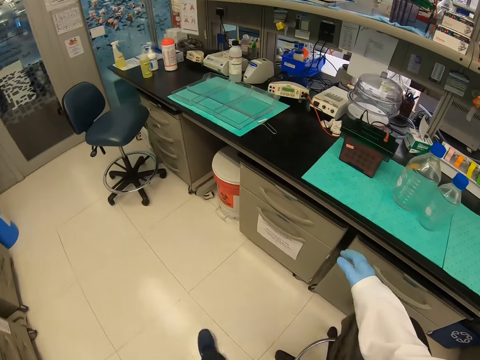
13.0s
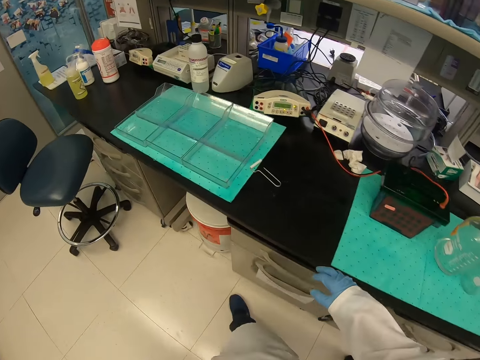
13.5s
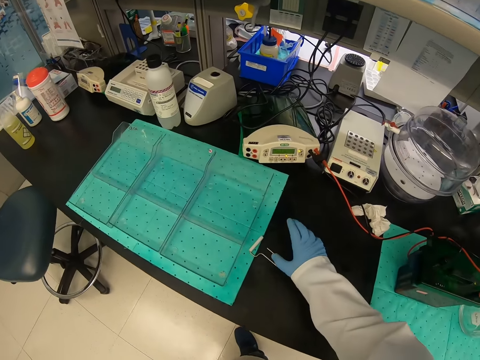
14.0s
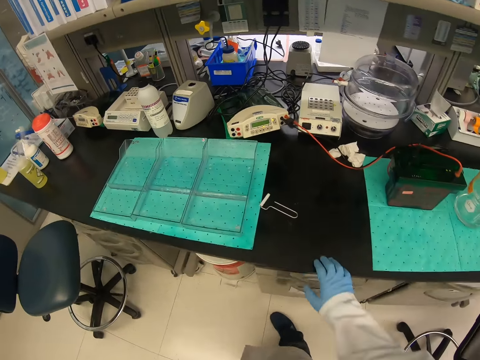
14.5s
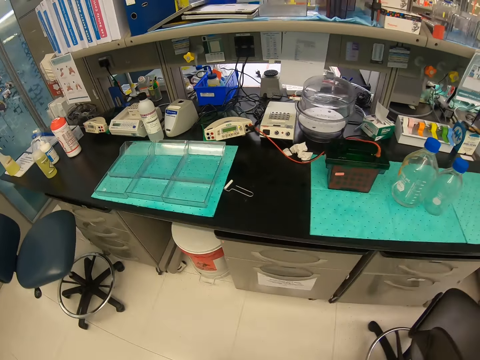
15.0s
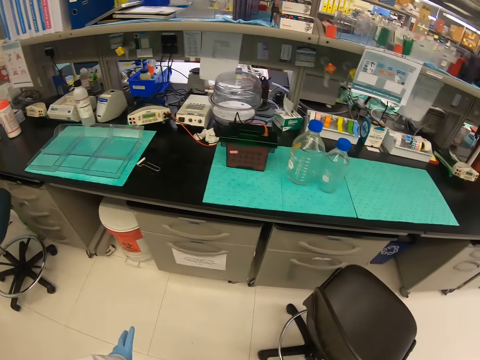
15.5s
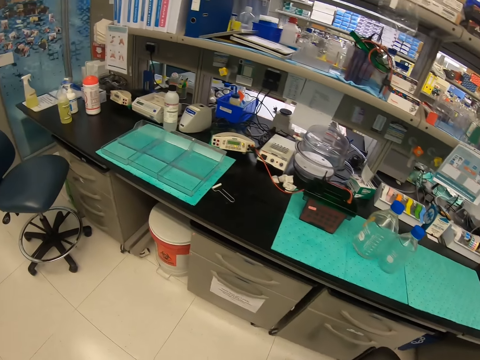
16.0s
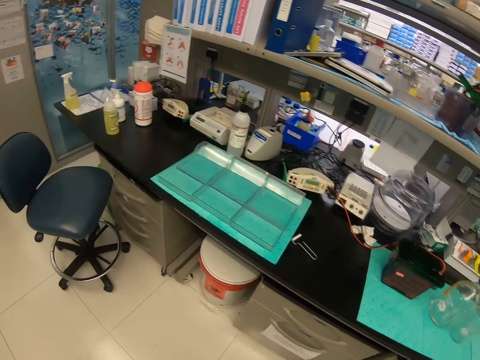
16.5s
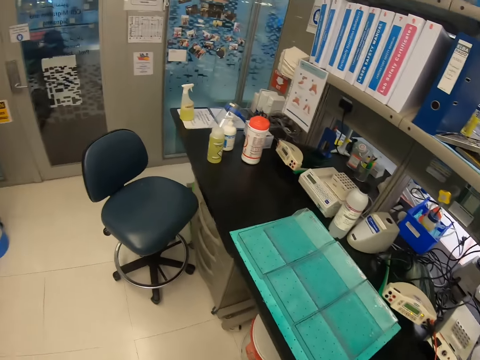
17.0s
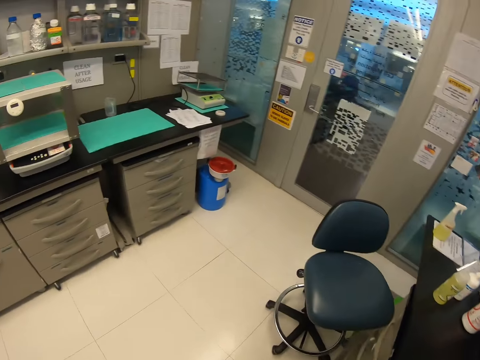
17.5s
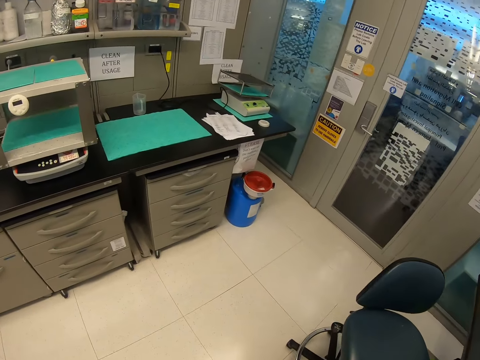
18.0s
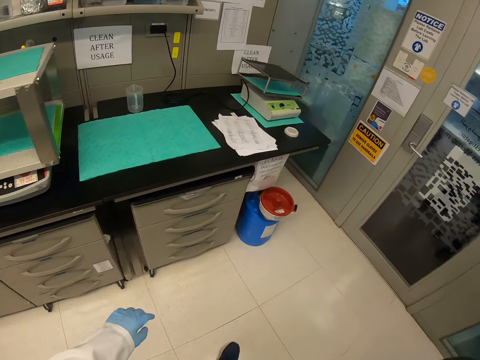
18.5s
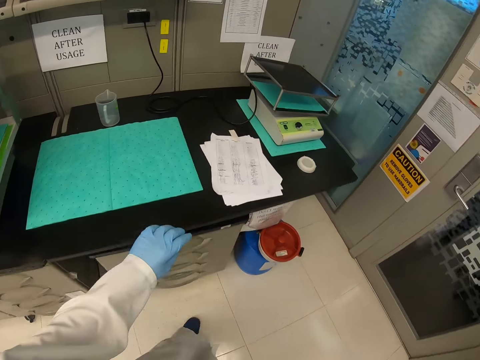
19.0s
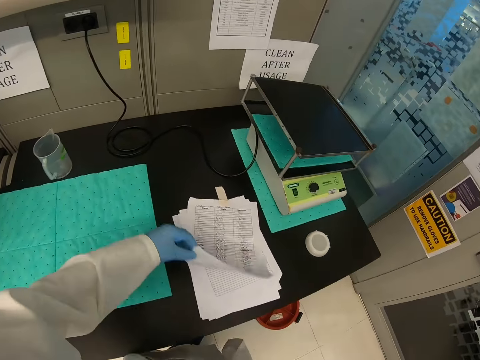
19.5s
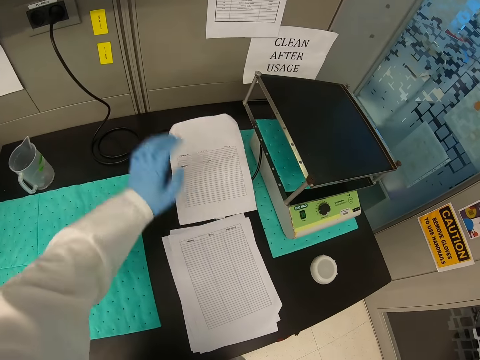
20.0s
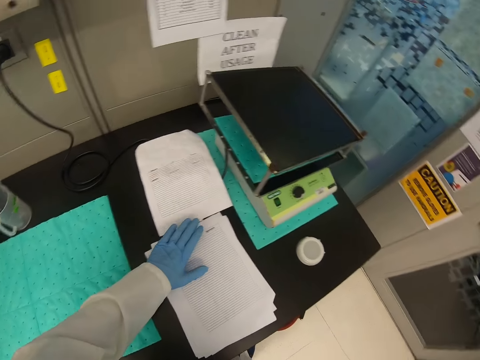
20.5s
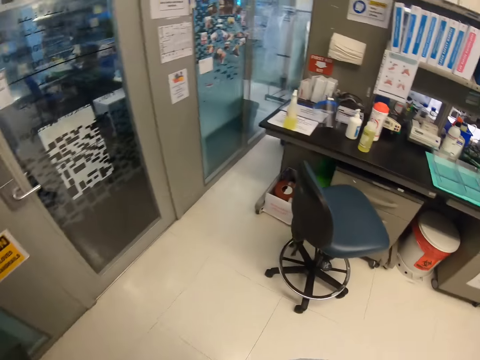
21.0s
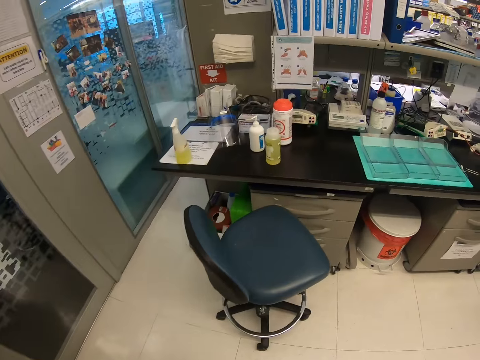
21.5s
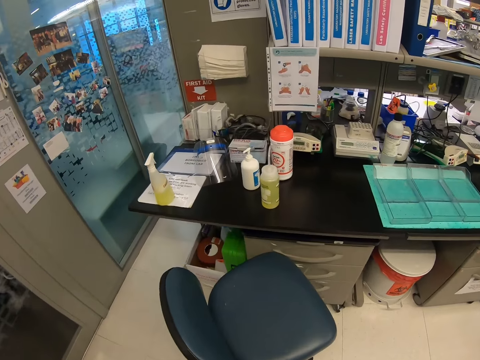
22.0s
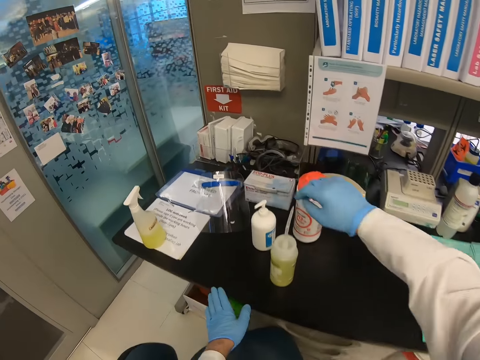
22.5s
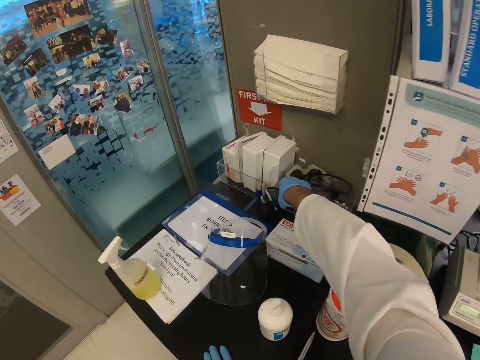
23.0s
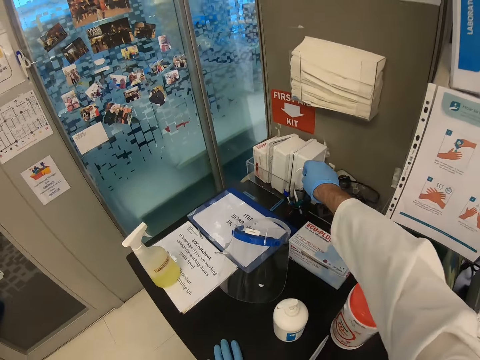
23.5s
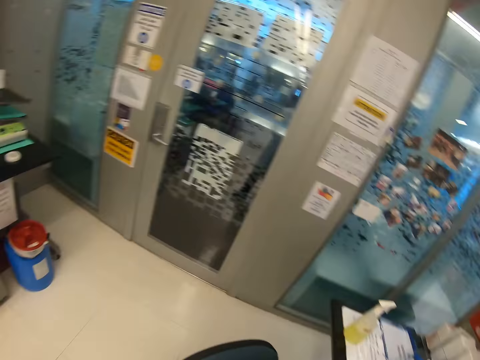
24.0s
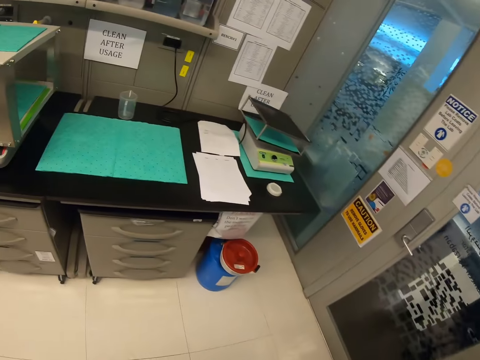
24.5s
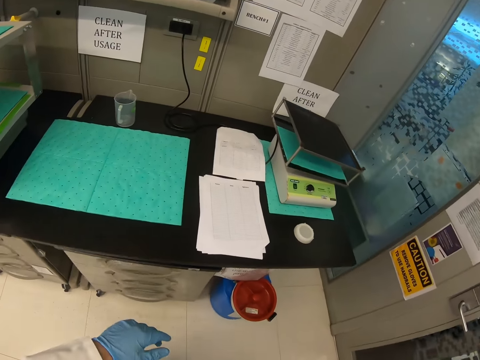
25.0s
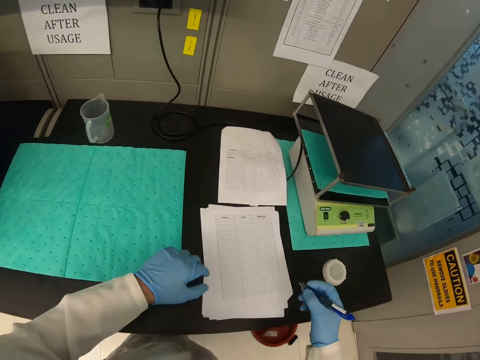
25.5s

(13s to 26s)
The camera wearer puts the right hand on the table. They touch something. They remove the right hand from the table. They walk around the house. They peruse a paper. They flip the sheet of papers on top of the desk. They walk around the house. They pick up a ball pen on top of another desk. They walk around the house.

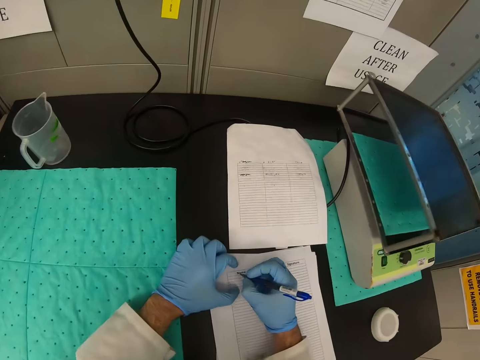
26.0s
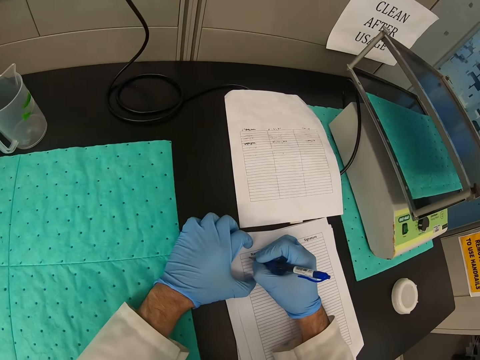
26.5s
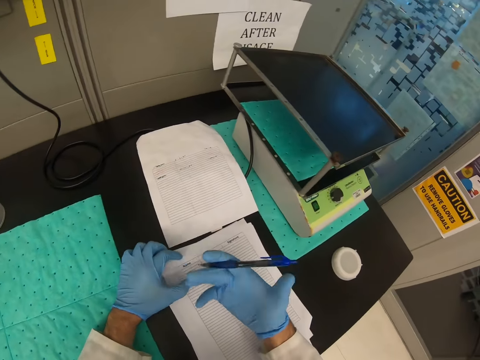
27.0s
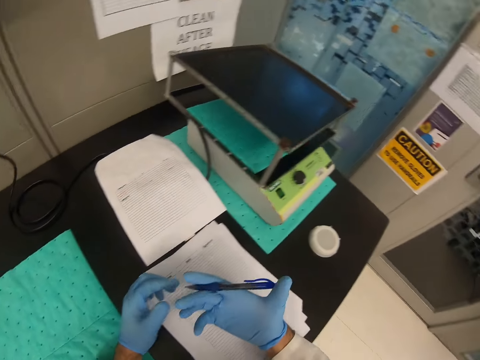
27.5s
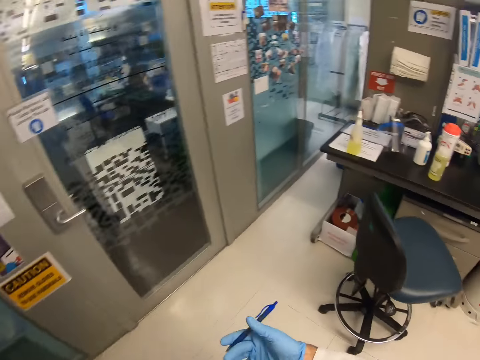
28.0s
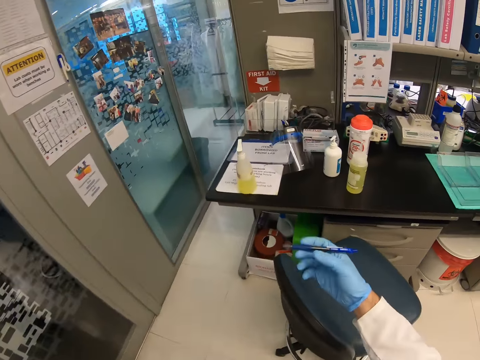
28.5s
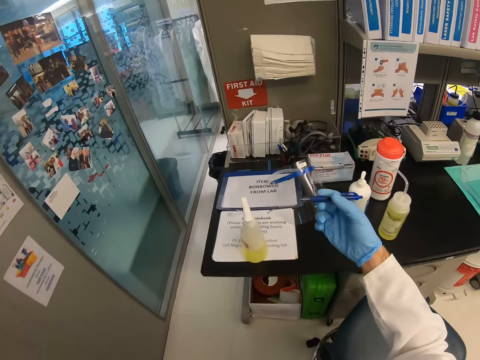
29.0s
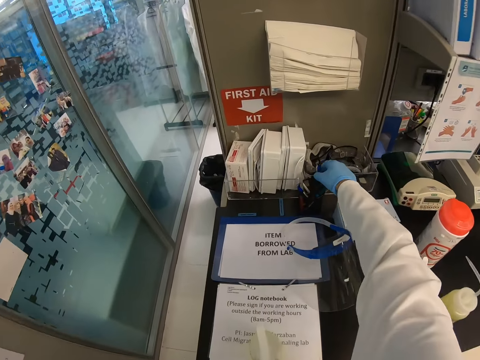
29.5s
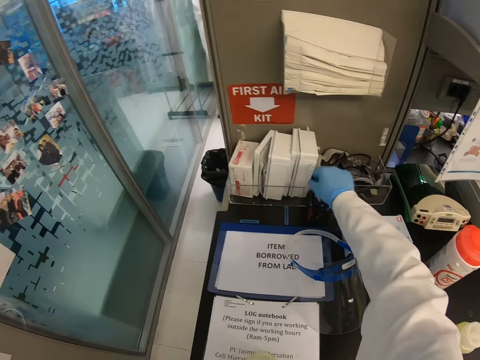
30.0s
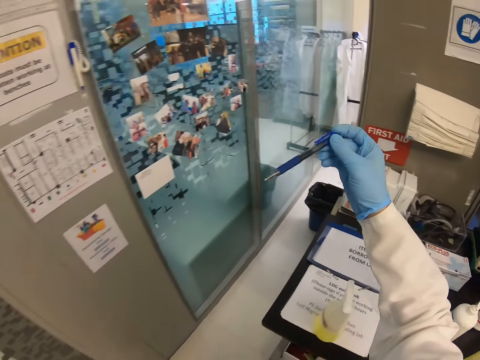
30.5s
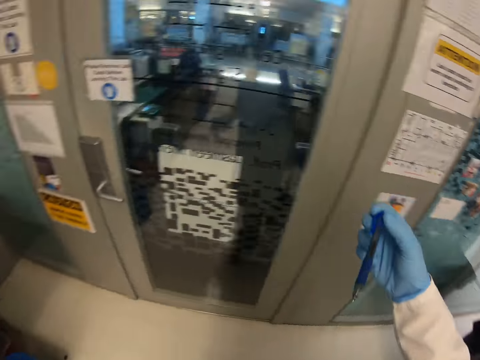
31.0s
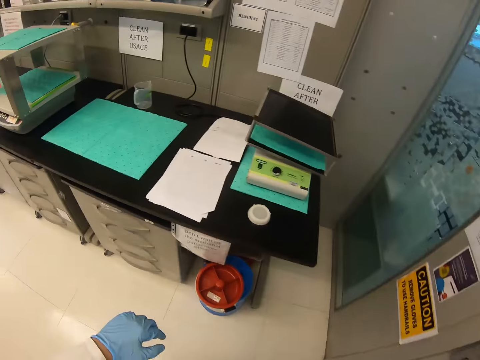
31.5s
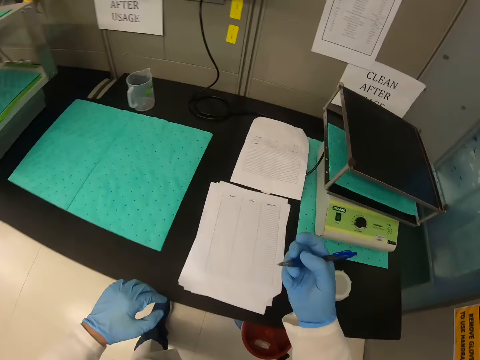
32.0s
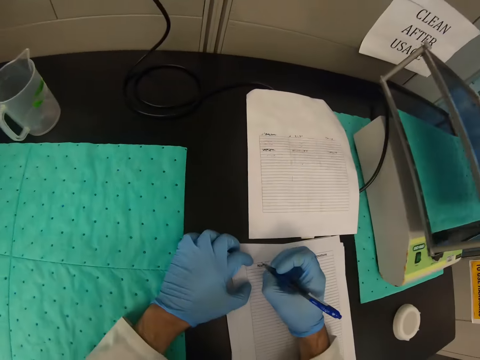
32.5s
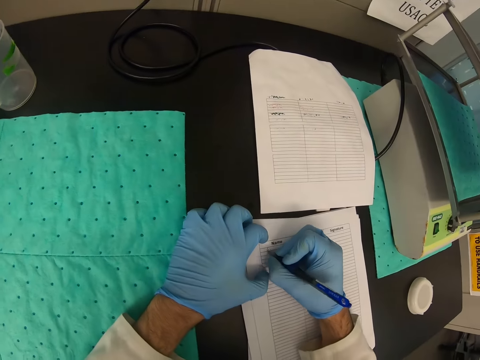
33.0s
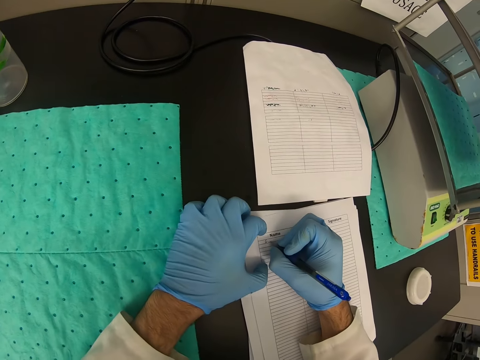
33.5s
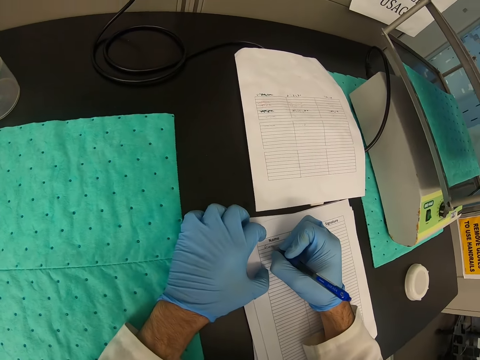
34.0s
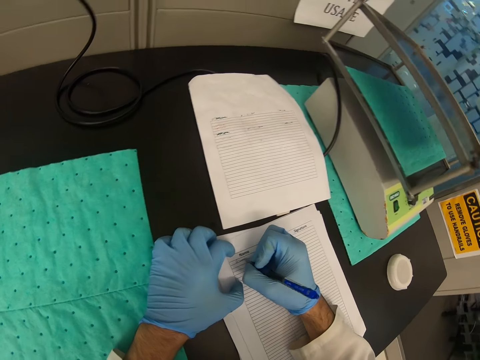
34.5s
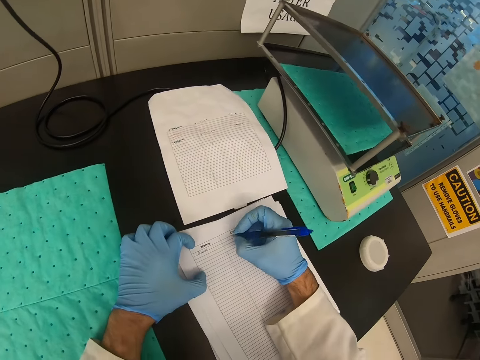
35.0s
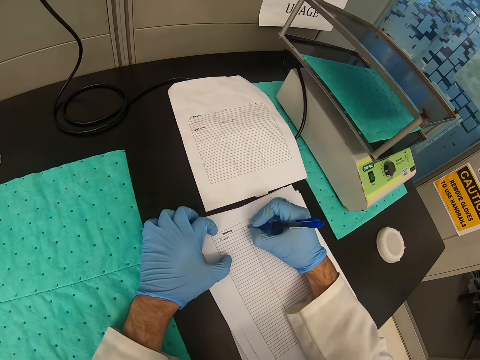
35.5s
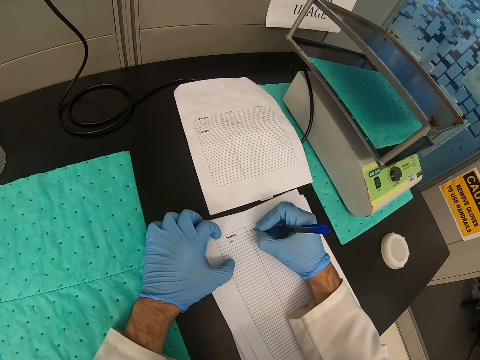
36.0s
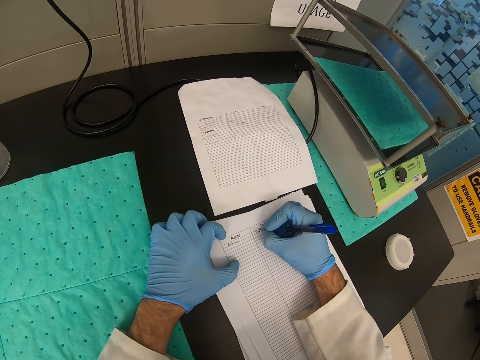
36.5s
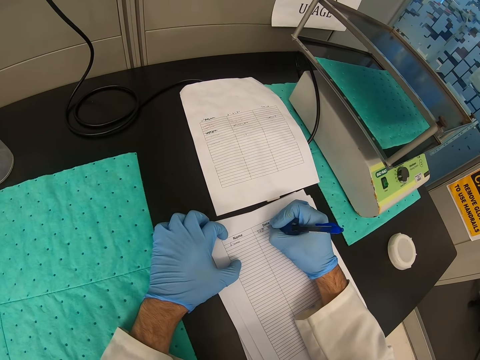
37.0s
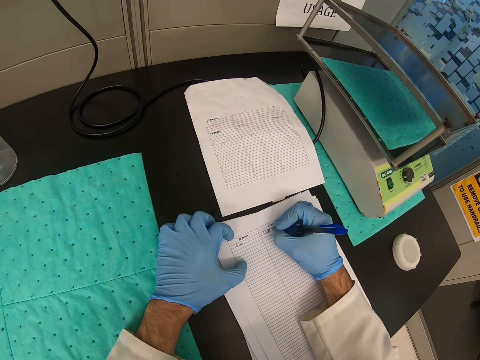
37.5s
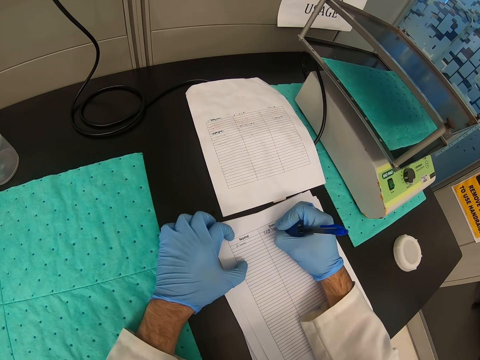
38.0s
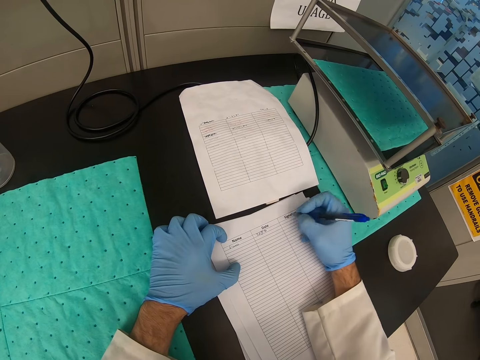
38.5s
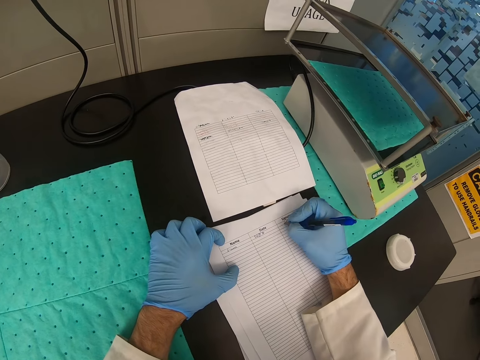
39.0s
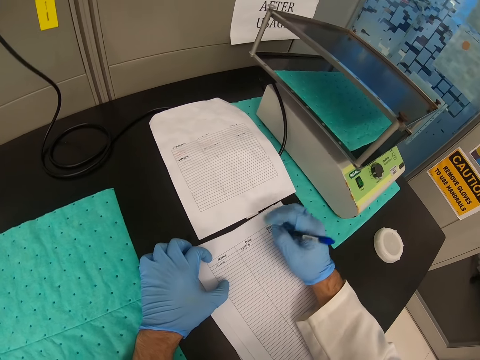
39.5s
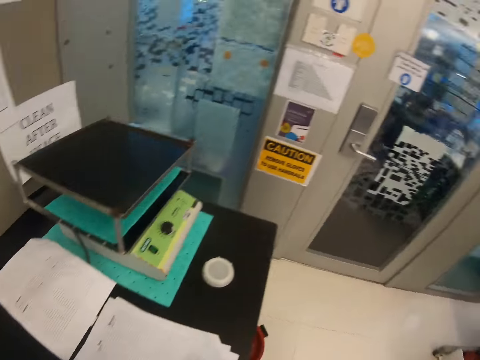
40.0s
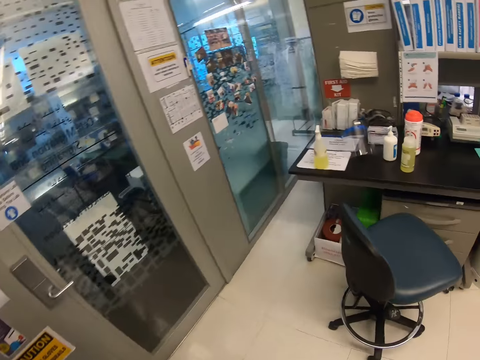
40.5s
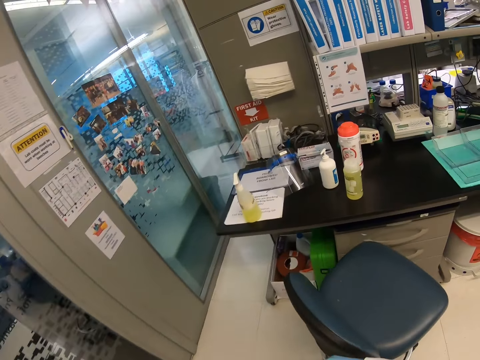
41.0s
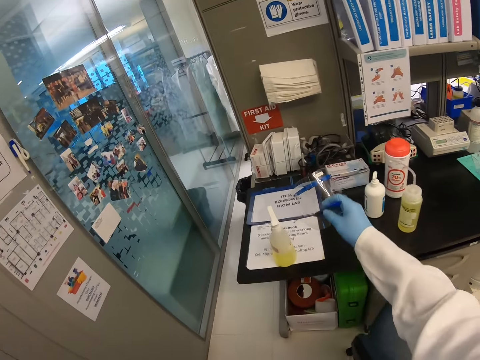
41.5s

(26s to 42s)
The camera wearer starts writing on the sheet of papers with the pen. They stop writing on the sheet of papers. They start walking away from the desk. They return the ball pen inside the pen holder. They pick up another ball pen. They walk around the house. They start to write down on the sheet of paper with the pen. They stop writing on the sheet of paper. They walk around the house.
